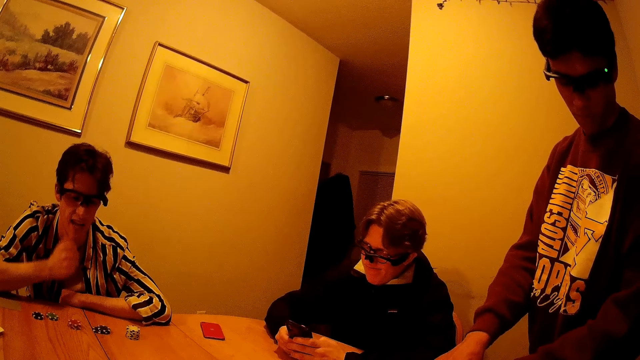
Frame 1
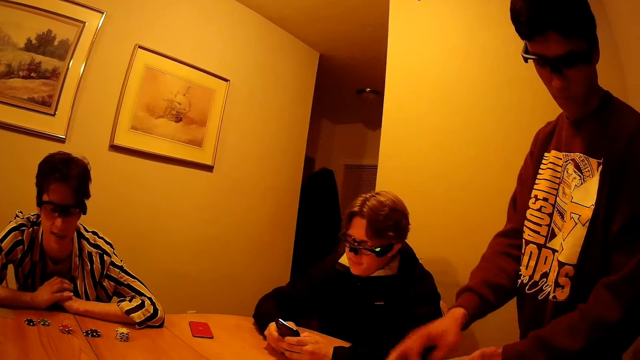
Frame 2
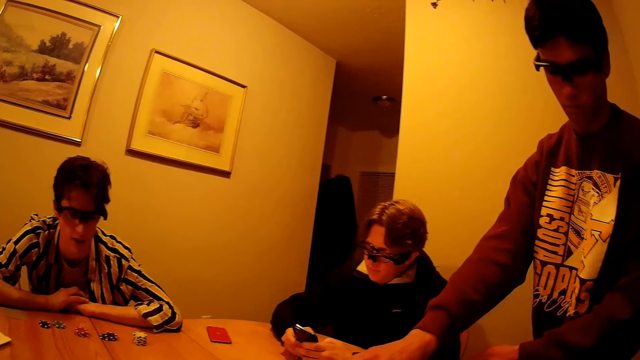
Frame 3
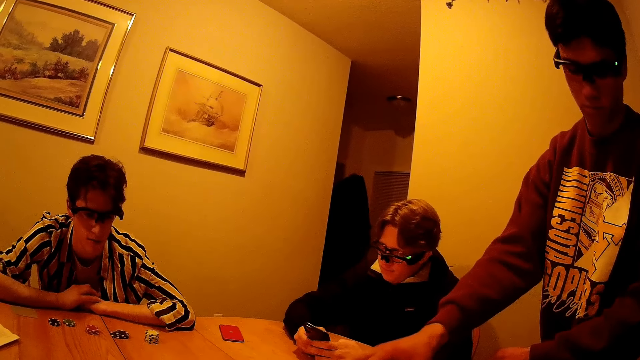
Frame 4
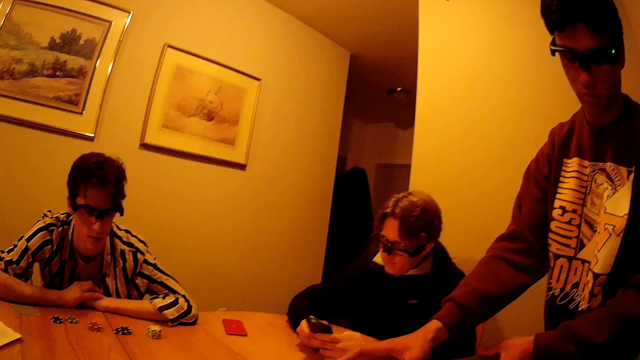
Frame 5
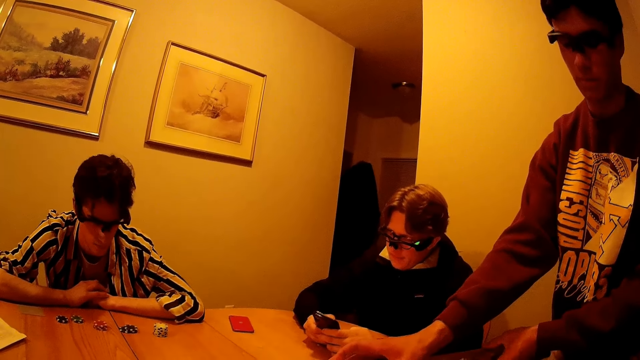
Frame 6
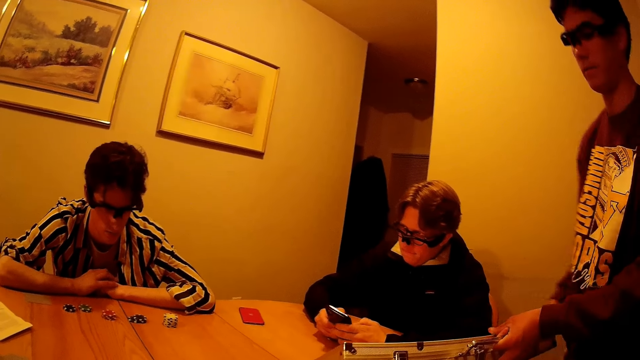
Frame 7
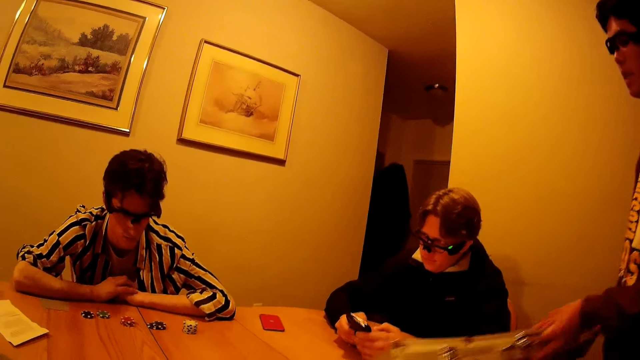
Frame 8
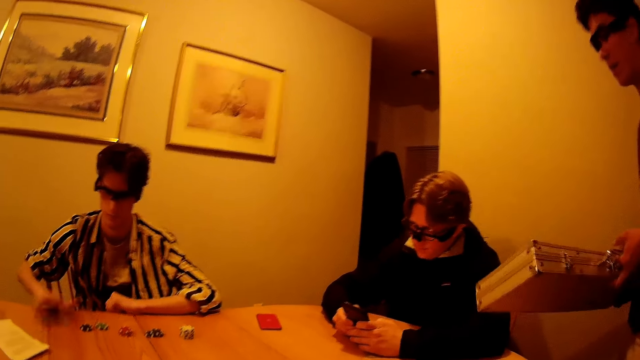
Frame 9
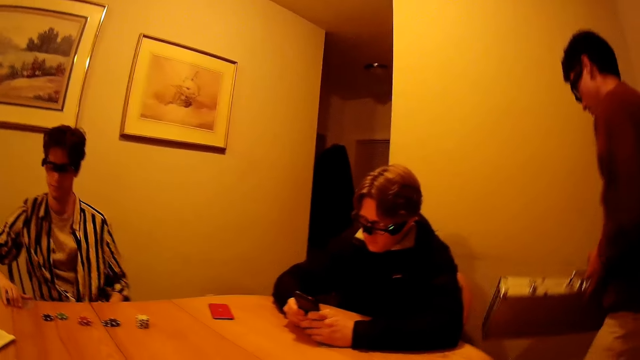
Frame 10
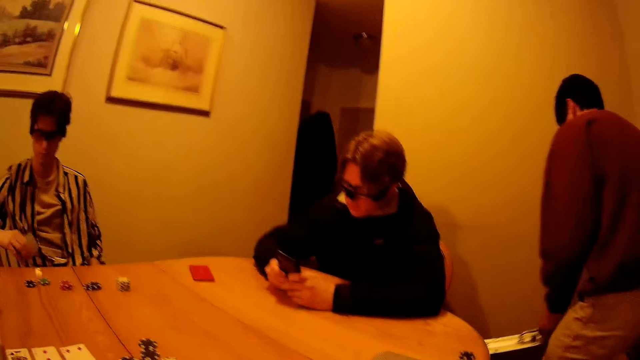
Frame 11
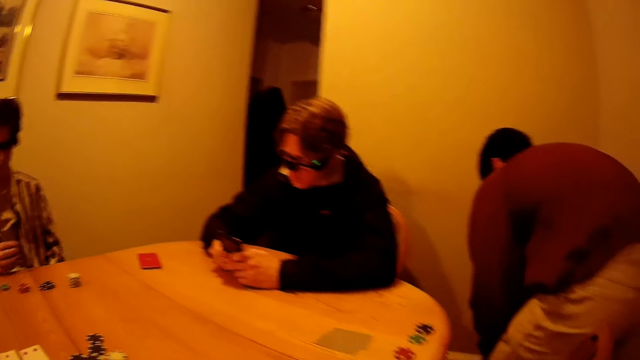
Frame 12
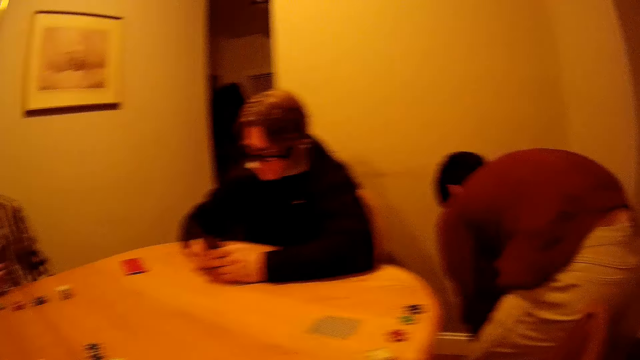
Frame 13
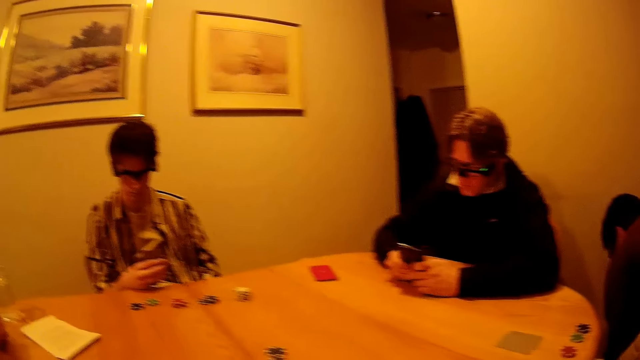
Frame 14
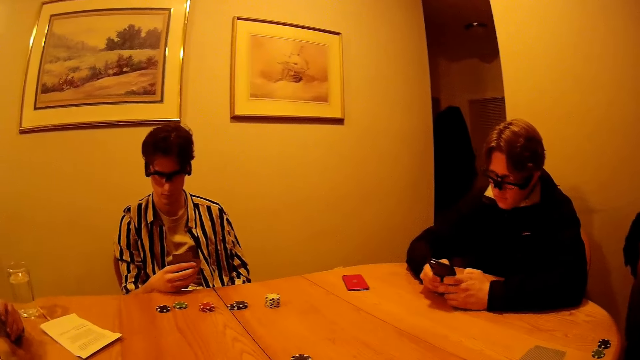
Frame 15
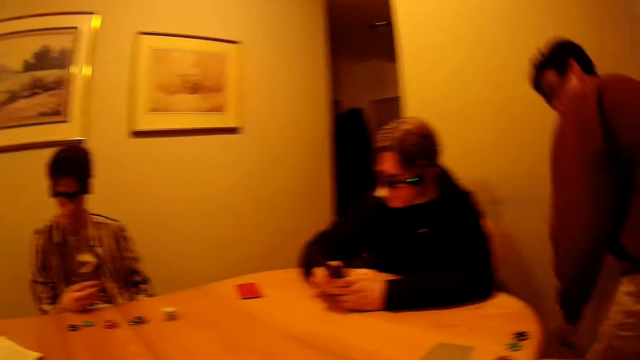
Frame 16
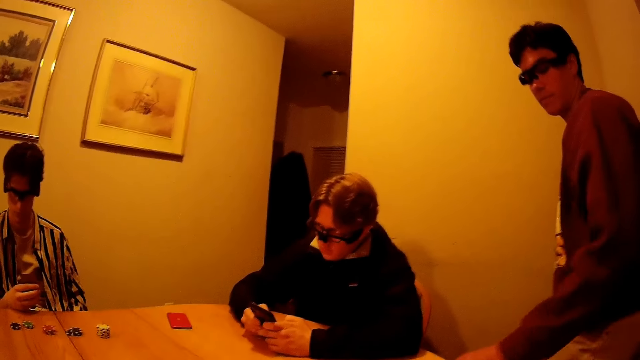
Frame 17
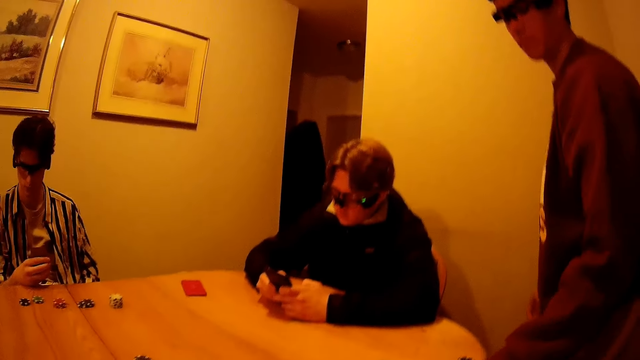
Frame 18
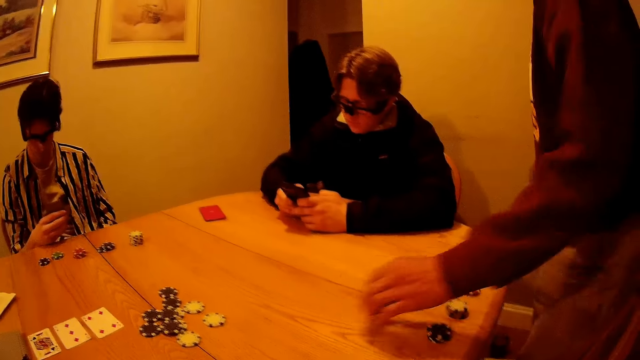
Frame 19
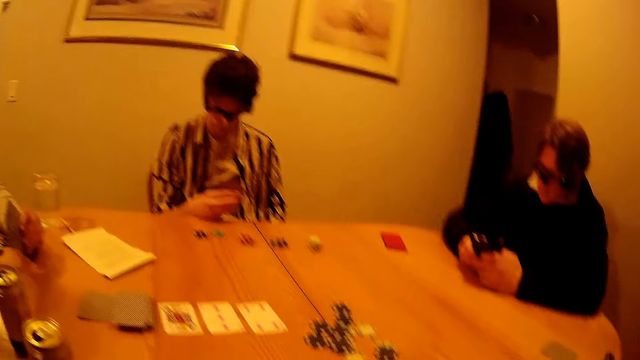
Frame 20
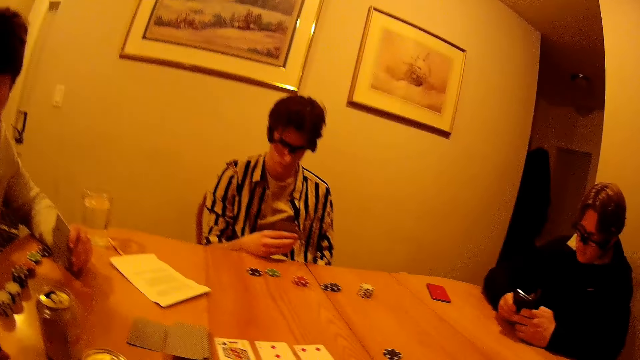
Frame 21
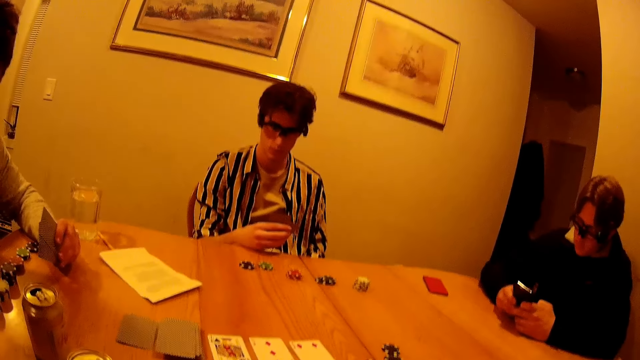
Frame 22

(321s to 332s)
The fourth man interacts with the camera wearer in the apartment. The third man carries the suitcase from the table with both hands. The fourth man picks a card on the table with his right hand. The third man drops the suitcase on the ground with both hands. The camera wearer interacts with the second man in the apartment. The fourth man drops his right hand on the table. Another man puts the box down. The third man picks the gaming chip from the table with his left hand and throws the gaming chip on the table with his left hand.

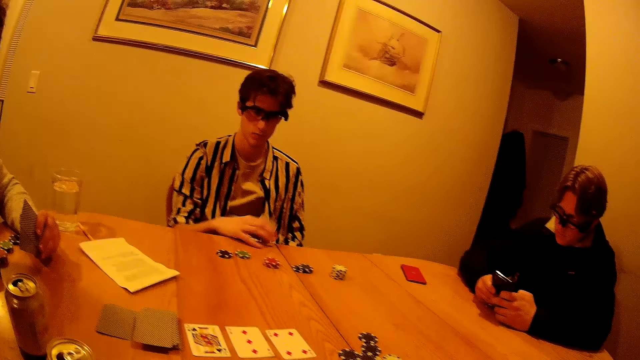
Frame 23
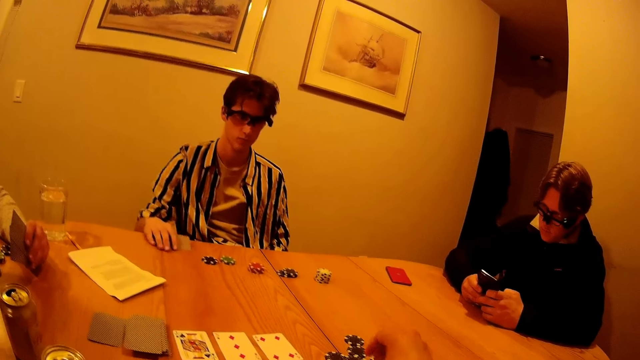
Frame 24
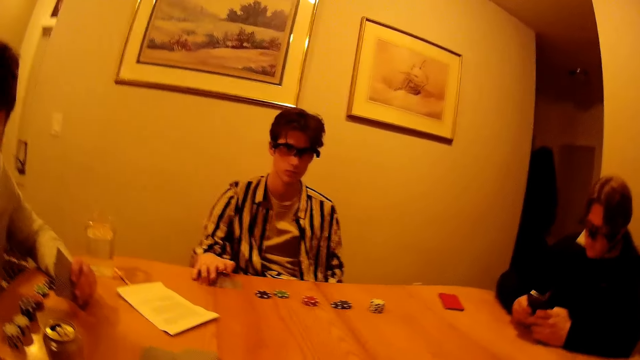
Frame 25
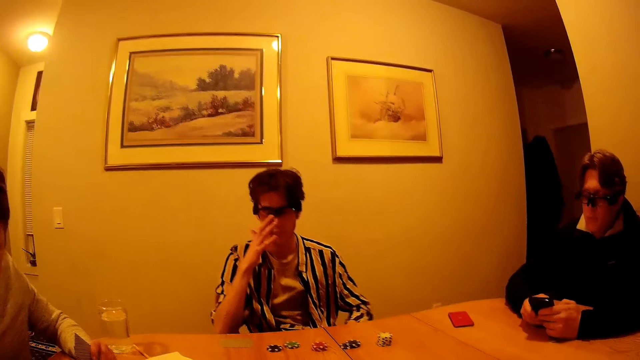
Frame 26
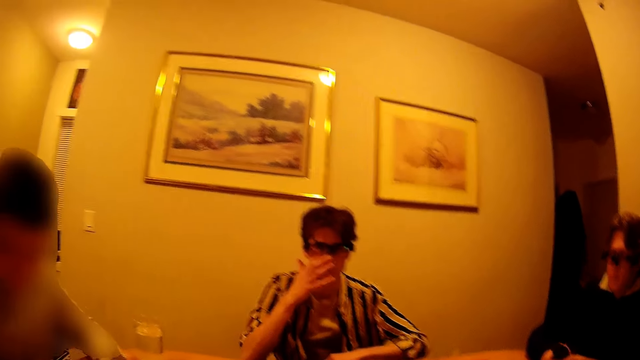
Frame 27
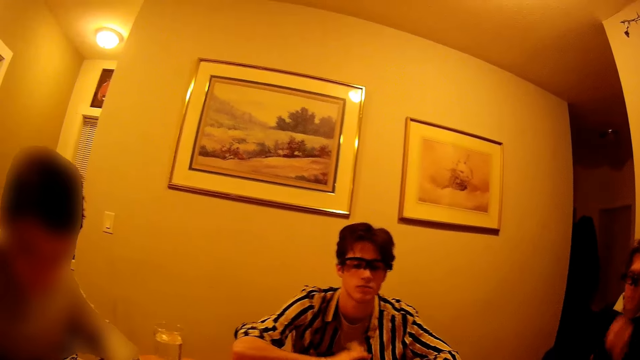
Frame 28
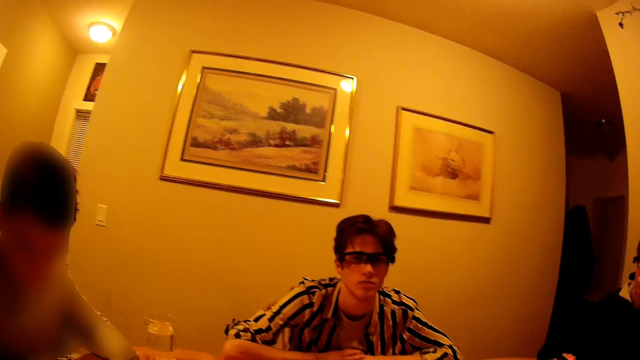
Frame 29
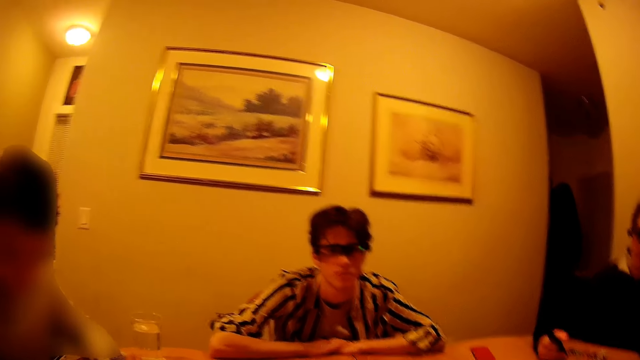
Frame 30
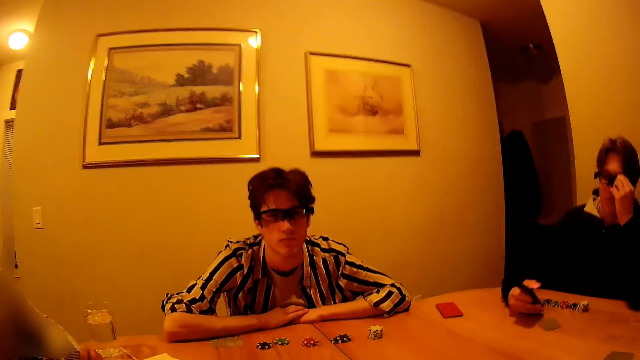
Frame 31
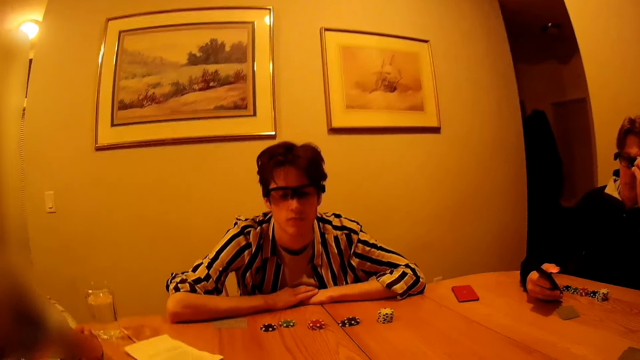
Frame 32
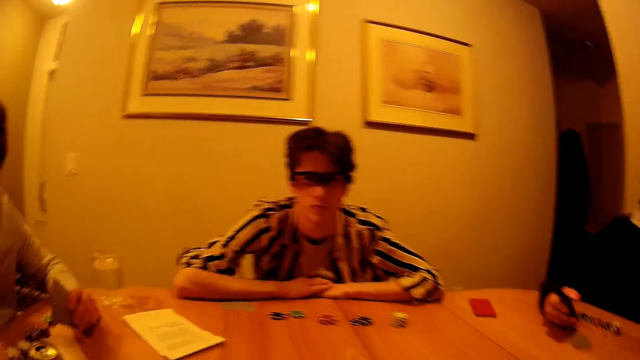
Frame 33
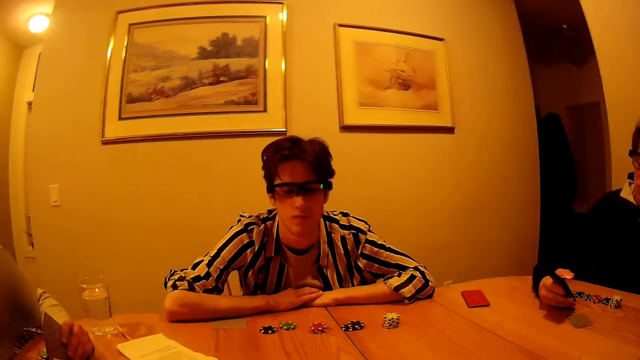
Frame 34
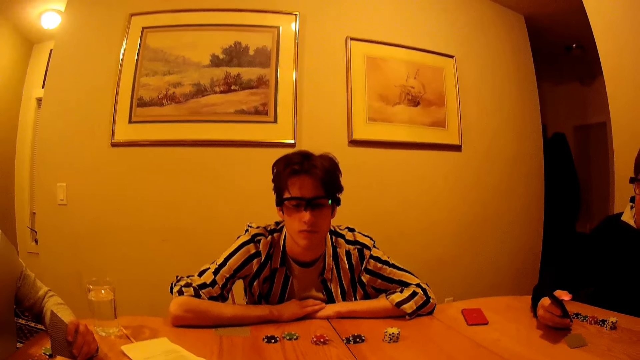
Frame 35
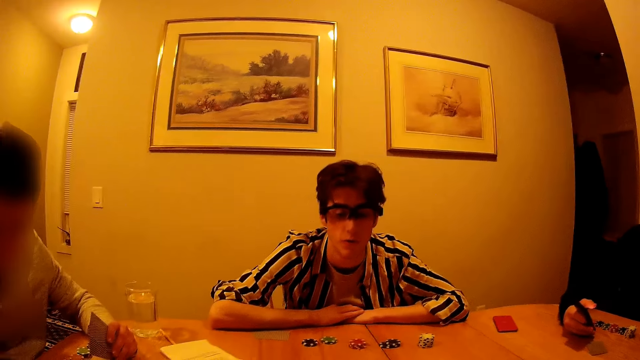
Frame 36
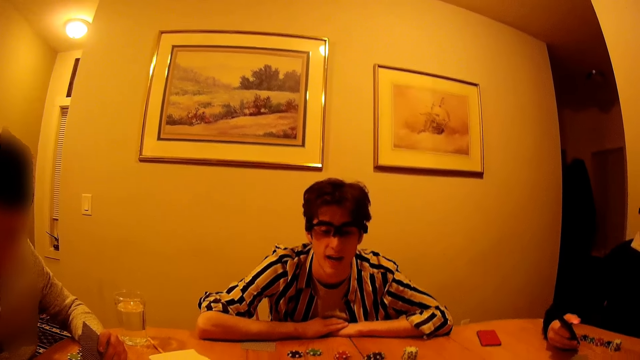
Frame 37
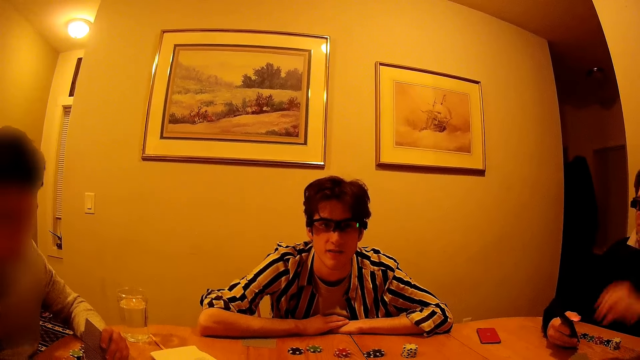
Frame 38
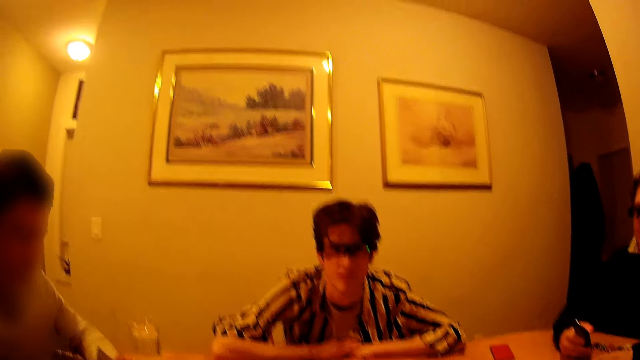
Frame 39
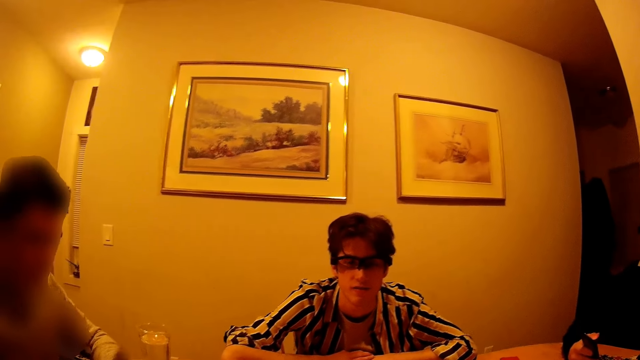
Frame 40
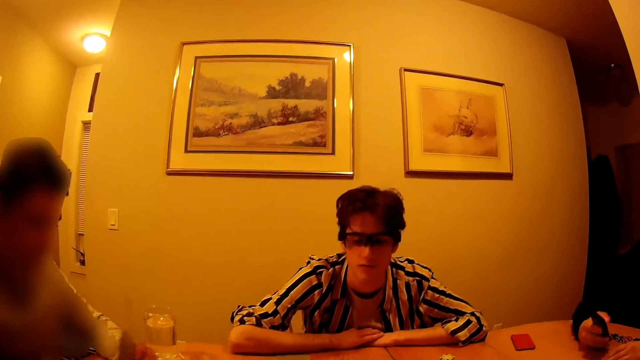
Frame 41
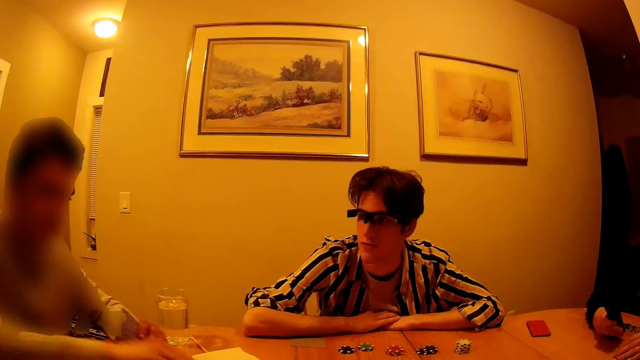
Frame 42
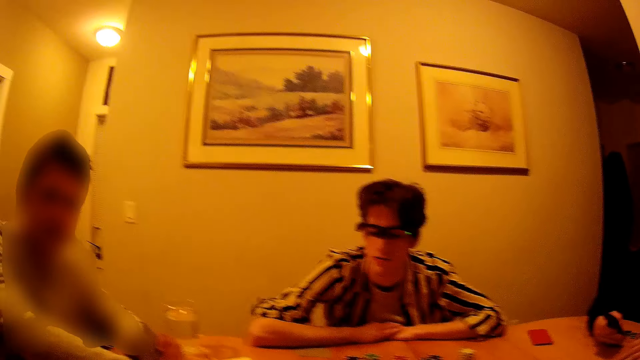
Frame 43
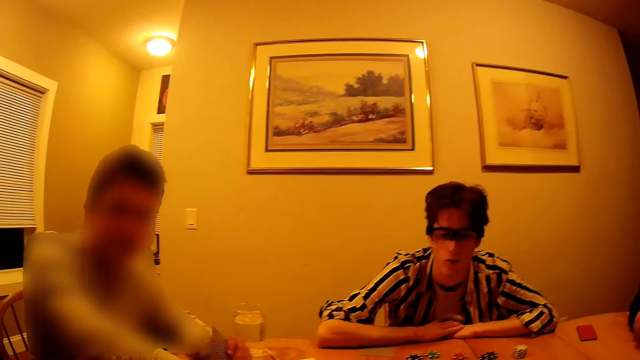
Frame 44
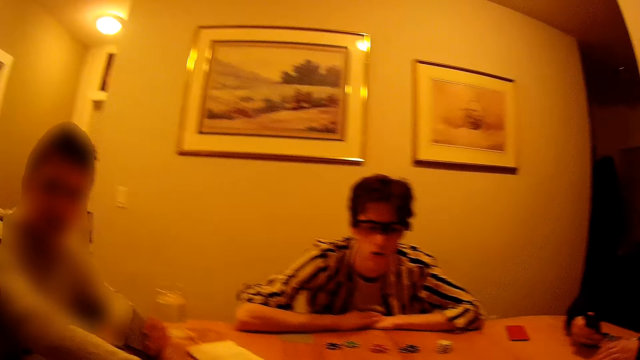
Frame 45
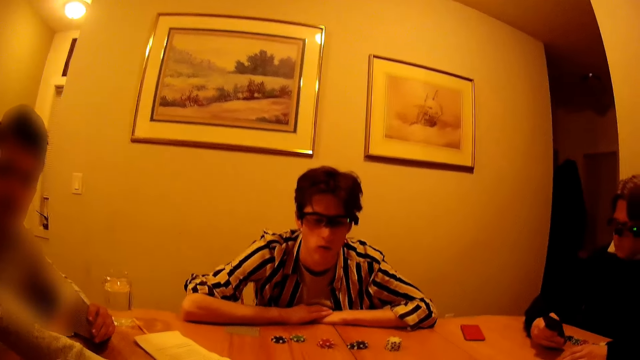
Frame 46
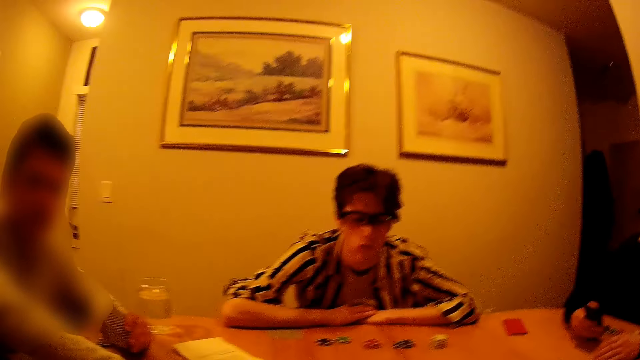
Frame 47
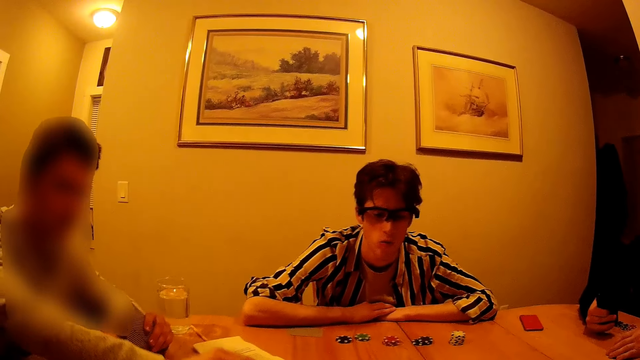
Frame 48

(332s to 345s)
The fourth man drops the card on the table with his right hand, adjusts glasses on his face with his hand, and drops both hands. The first man adjusts glasses with his left hand. The fourth man interacts with the camera wearer in the apartment. The camera wearer interacts with the fourth man in the apartment. The second man touches the cards on the table with his right hand and interacts with the camera wearer in the apartment. The camera wearer interacts with the second man in the apartment. The first man operates the smartphone with his right hand.
